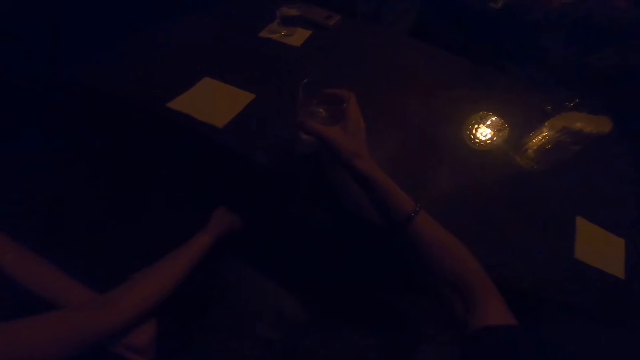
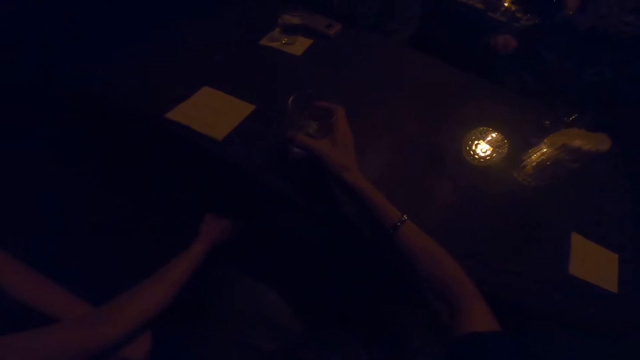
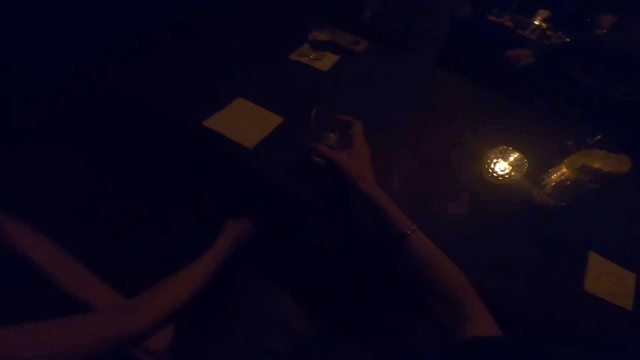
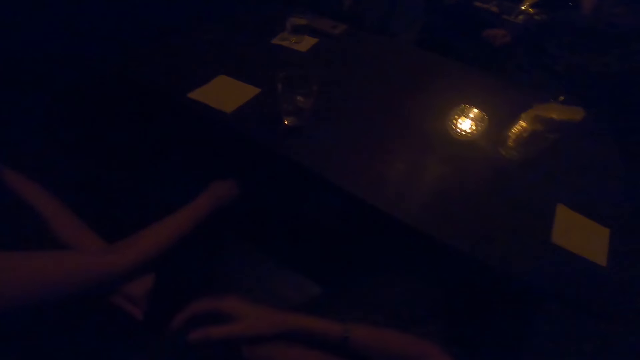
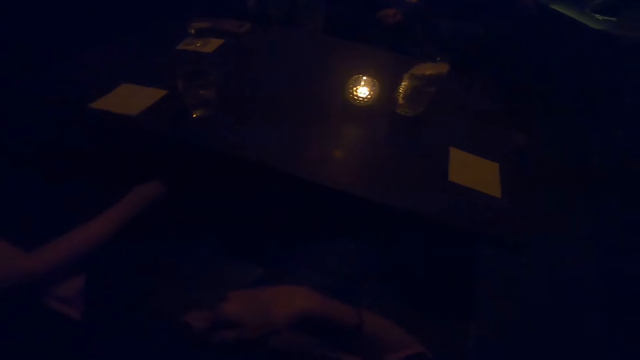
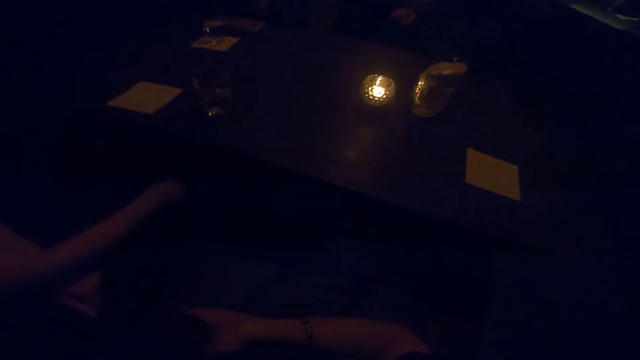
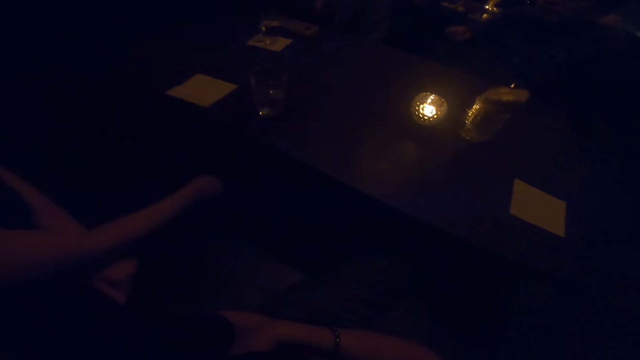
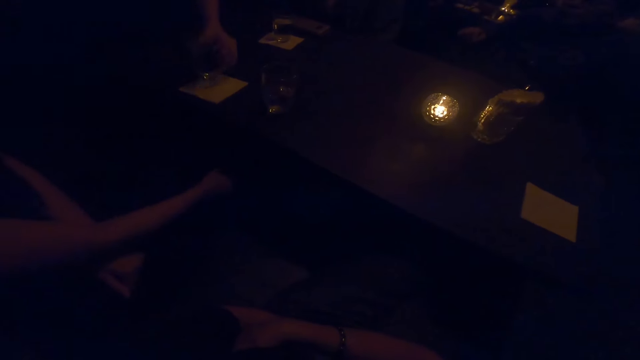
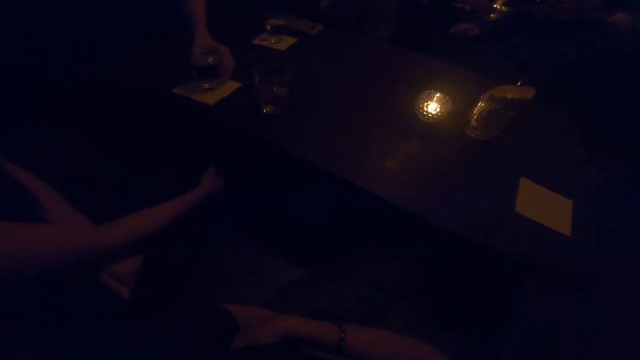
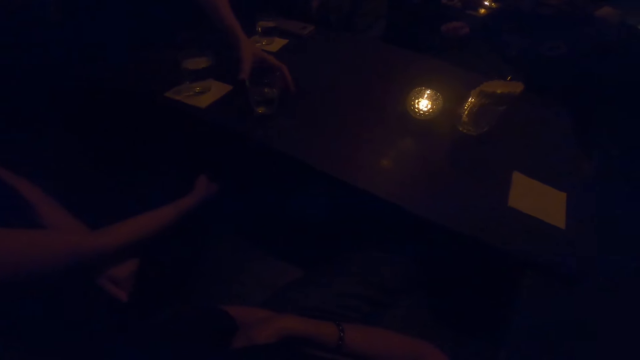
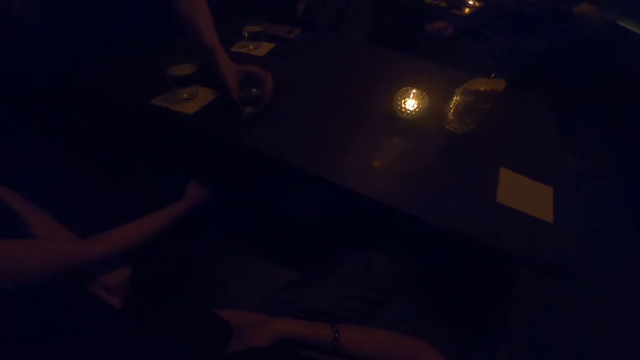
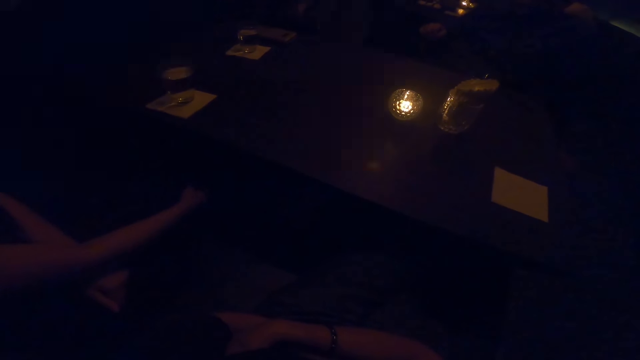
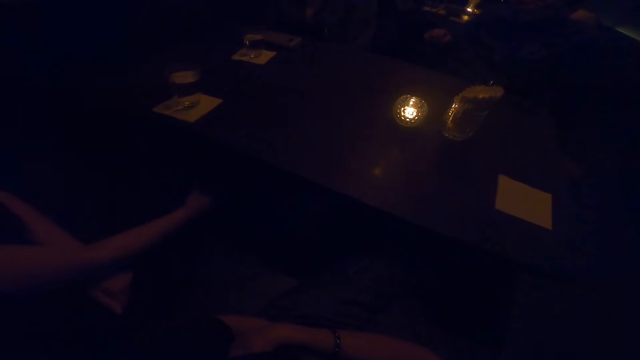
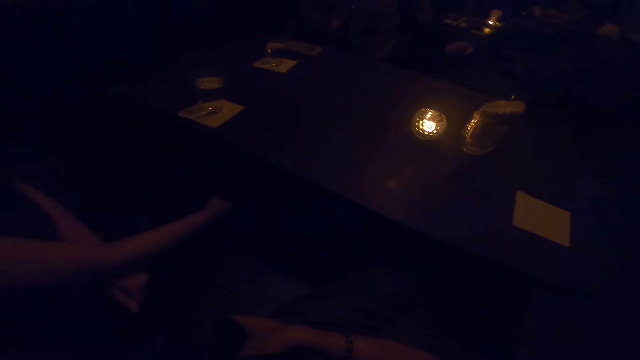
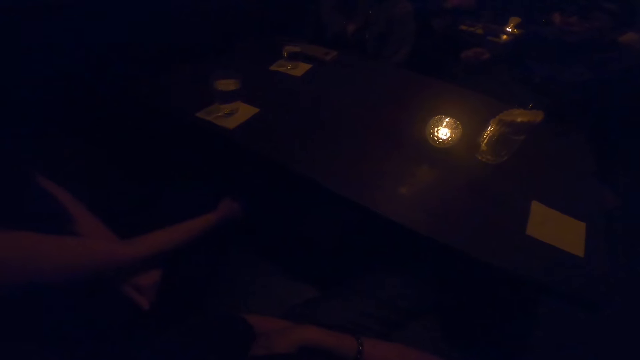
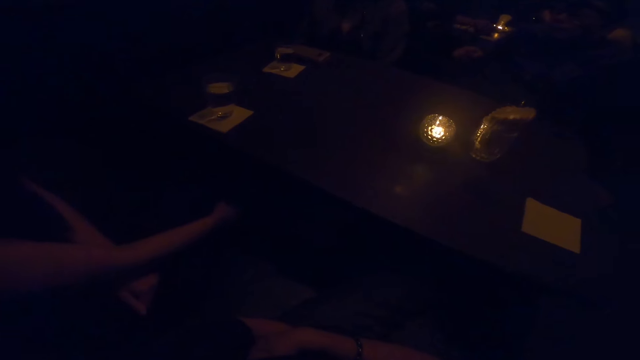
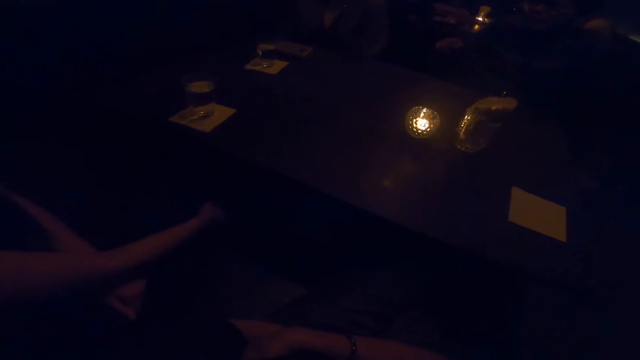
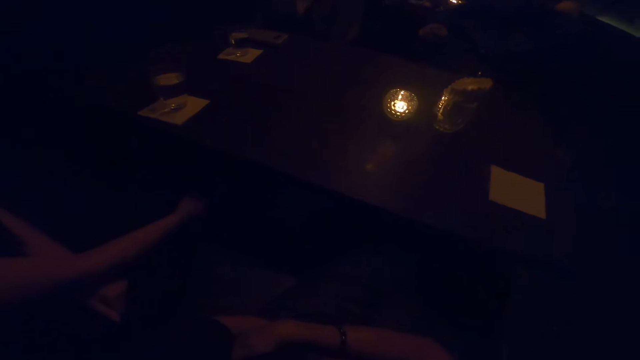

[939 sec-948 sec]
The camera wearer holds a glass. She drops a cup of water on the table with her right hand. A woman drops the cup of water on the table with her left hand. The woman picks up the cup of water from the table with her left hand.

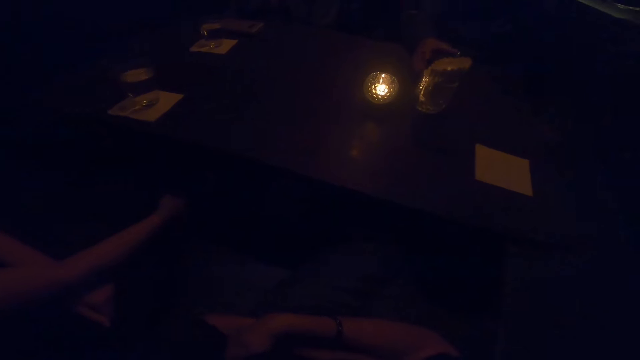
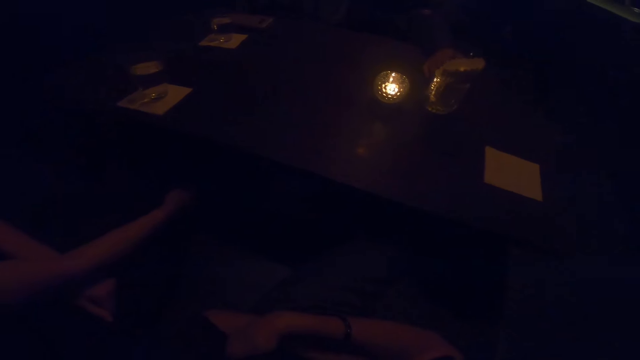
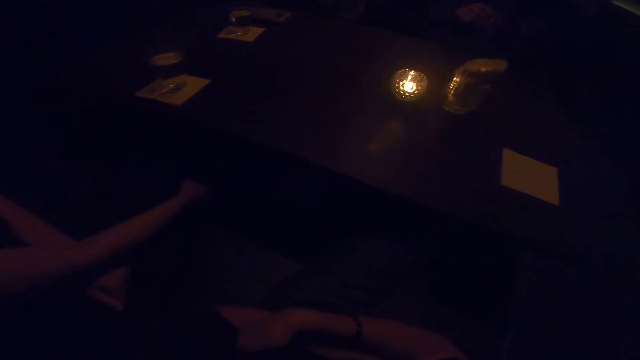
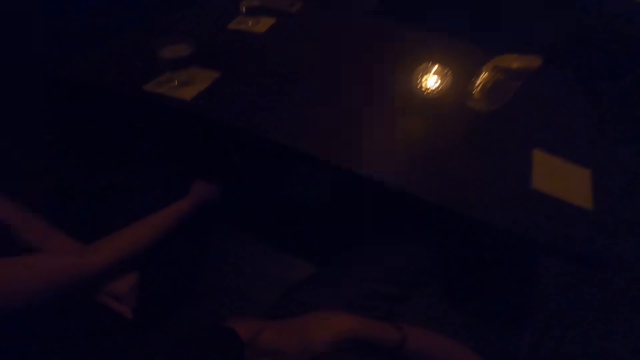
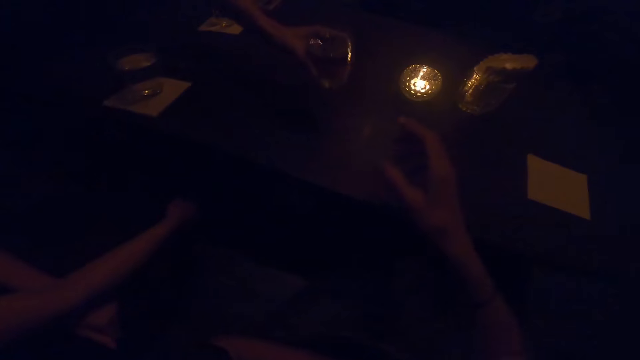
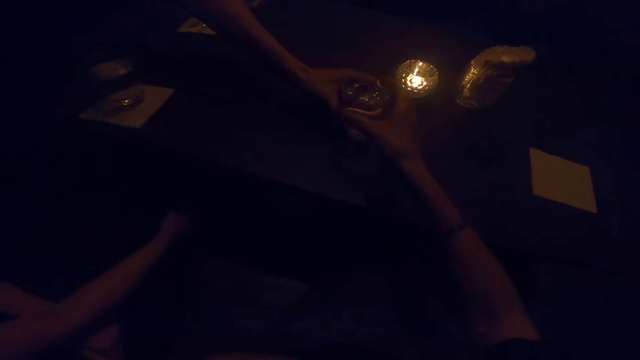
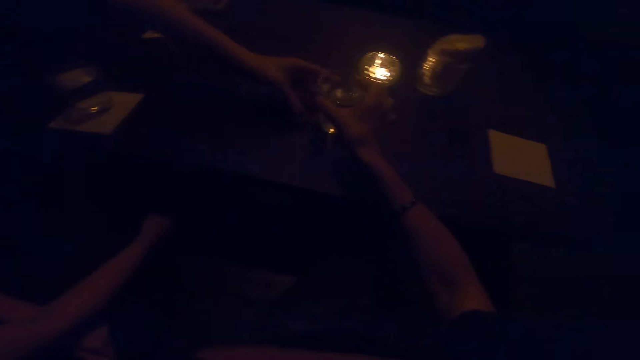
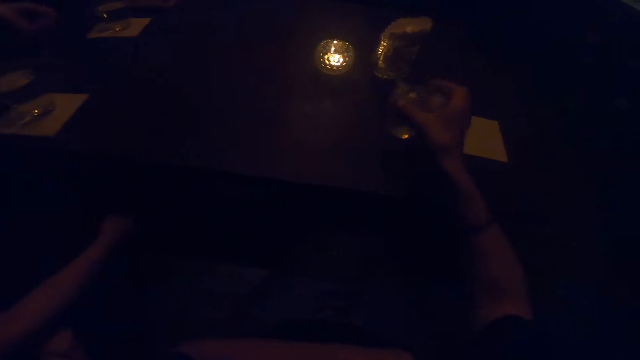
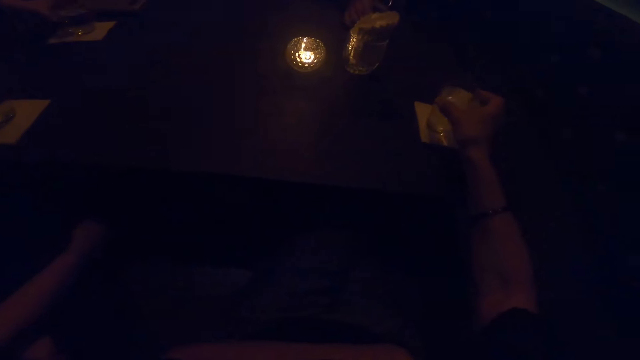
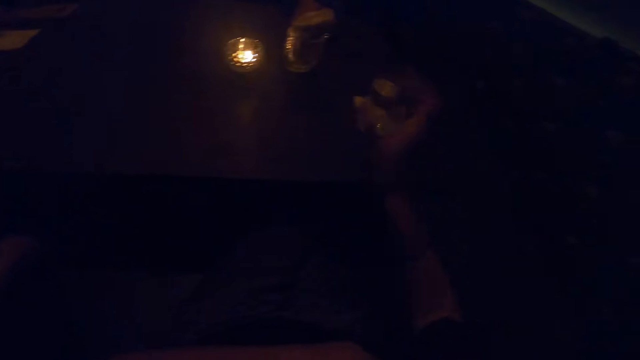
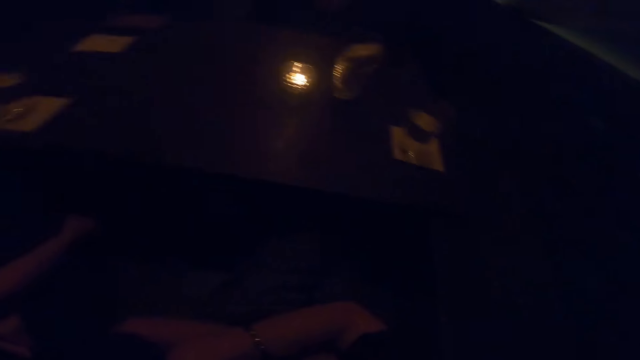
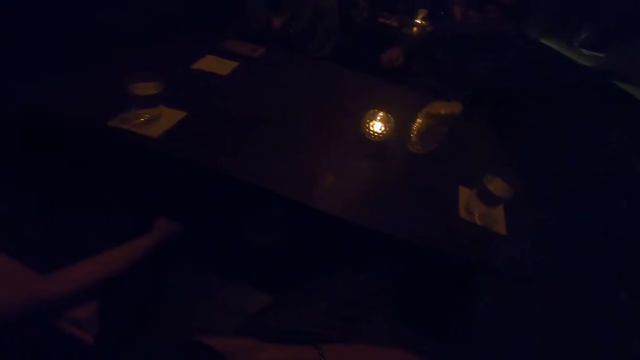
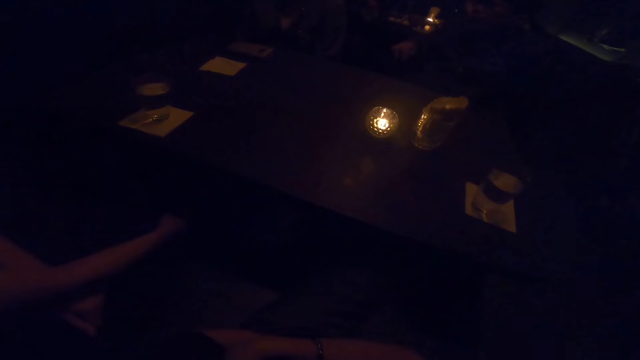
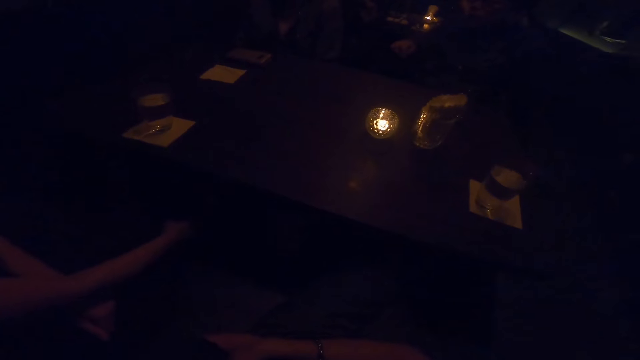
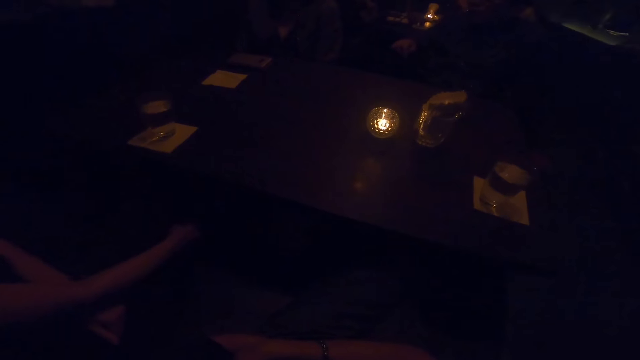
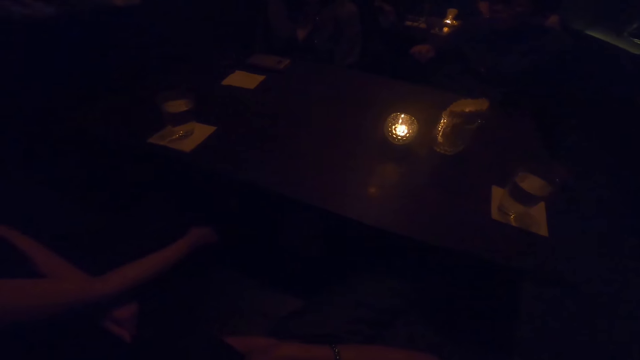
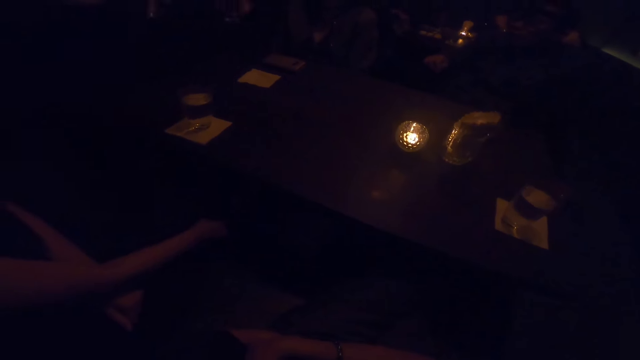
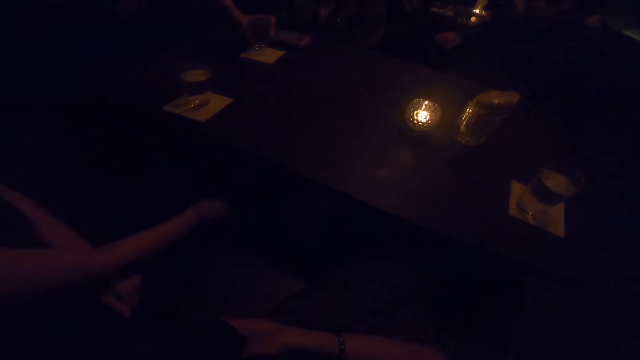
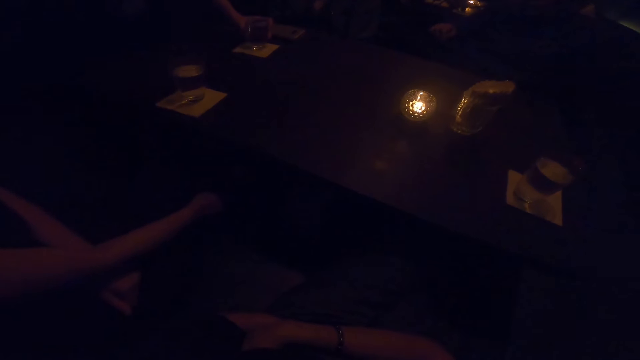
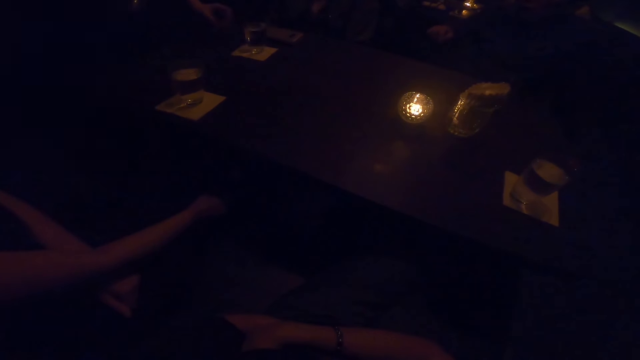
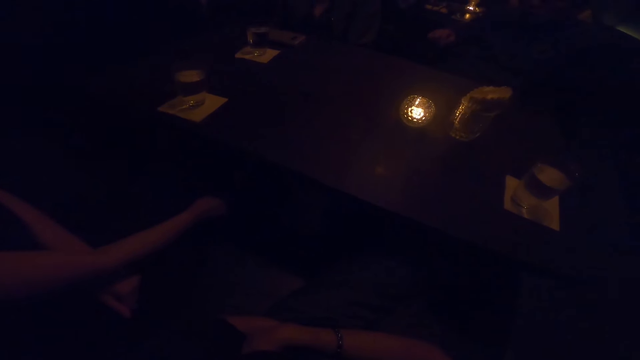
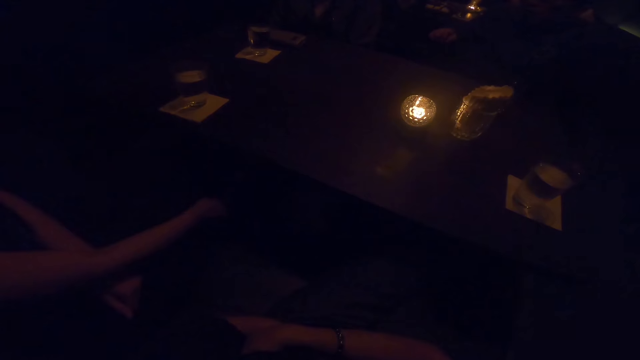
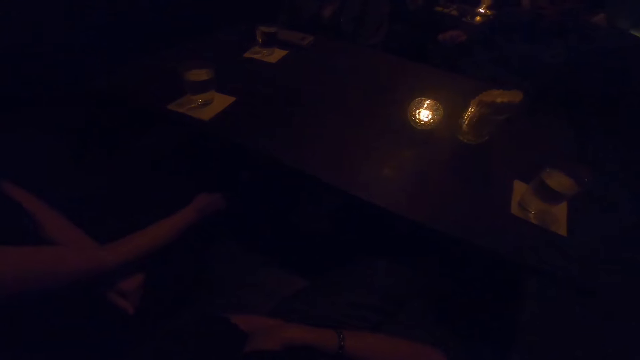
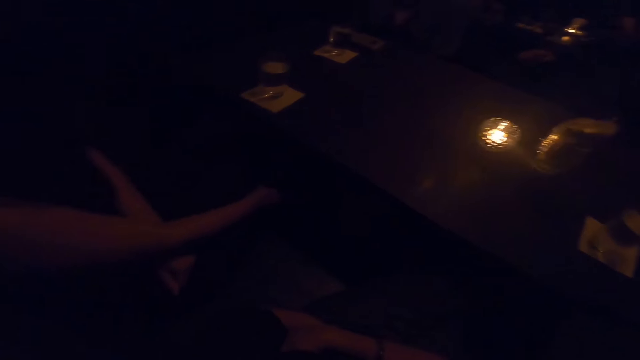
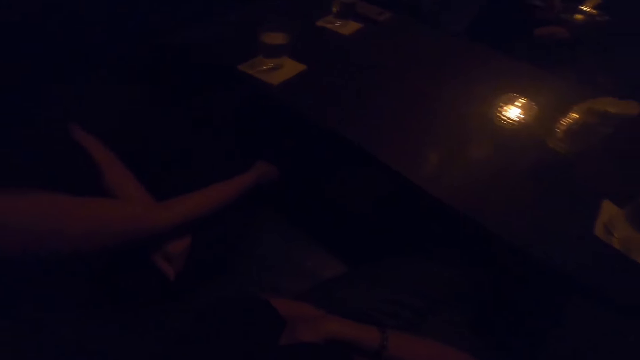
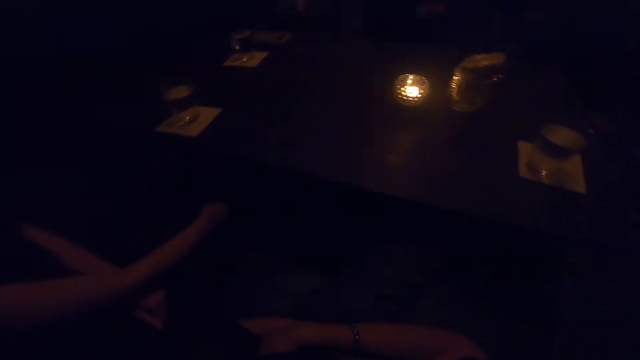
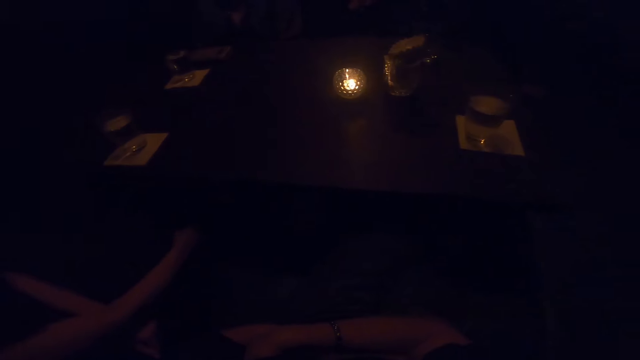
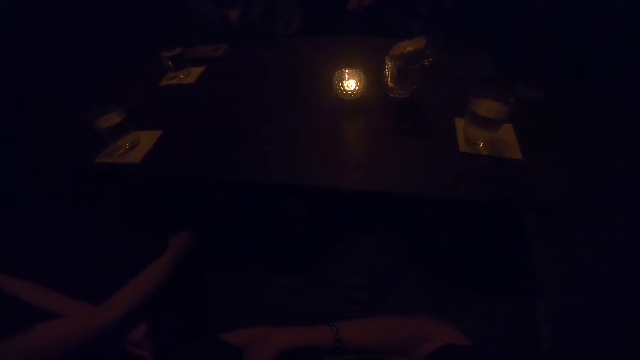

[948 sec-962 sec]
A man picks up a cup of water from the table with his right hand. A woman drops the cup of water on the table with her left hand. The camera wearer takes a glass. She adjusts the cup of water on the table with her right hand. The woman picks up the cup of water from the table with her left hand. The camera wearer puts the glass on the table. She raises her hand. The woman drops the cup of water on the table with her left hand. The camera wearer looks around.
